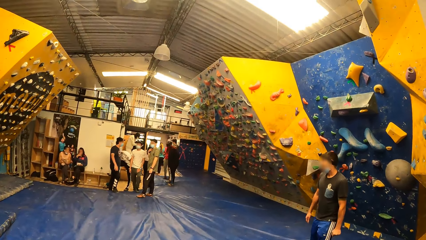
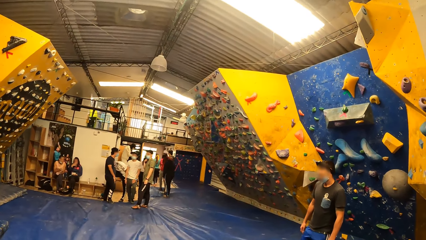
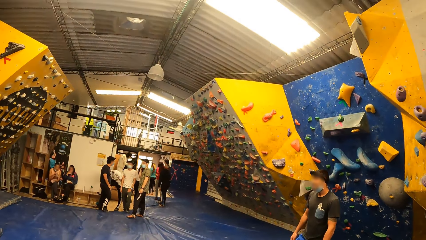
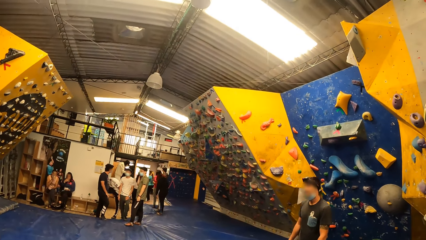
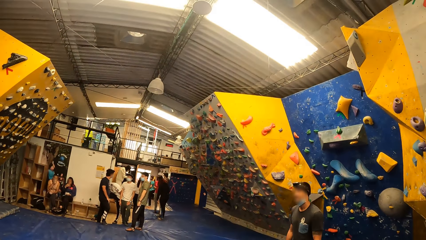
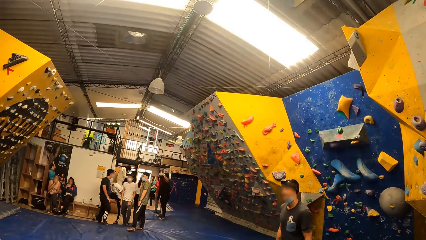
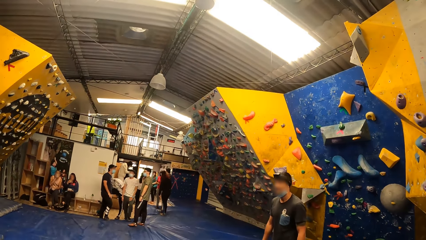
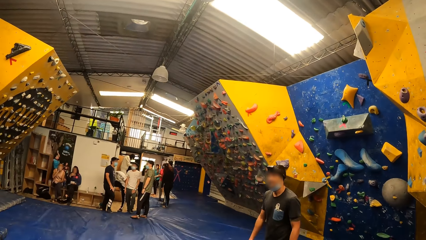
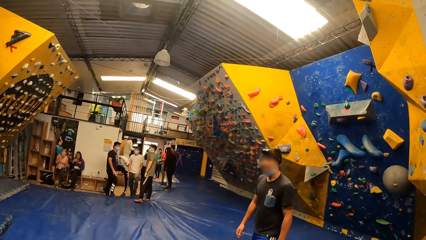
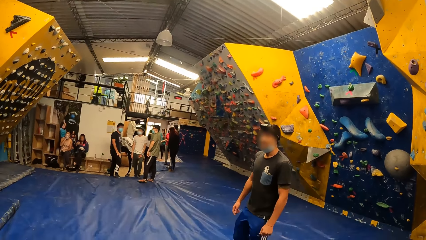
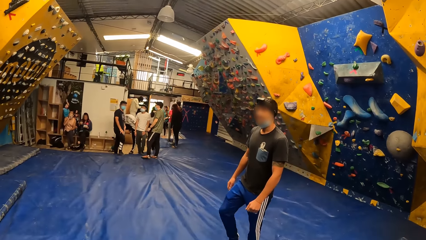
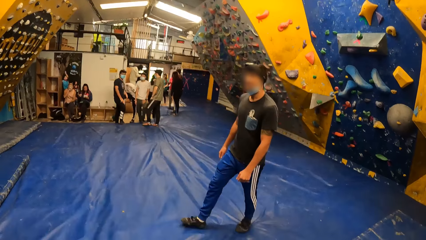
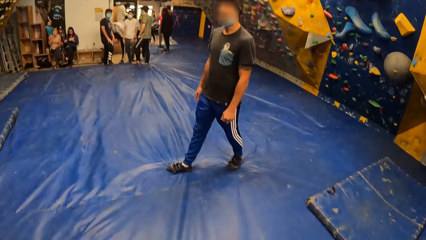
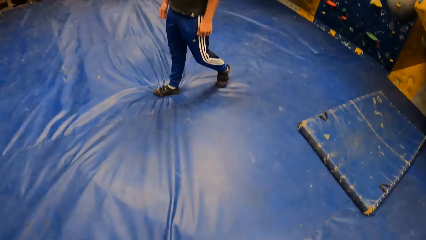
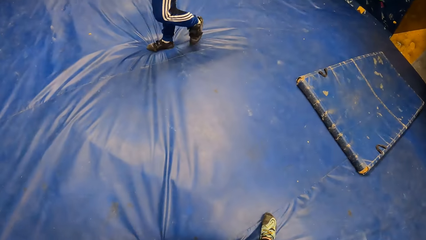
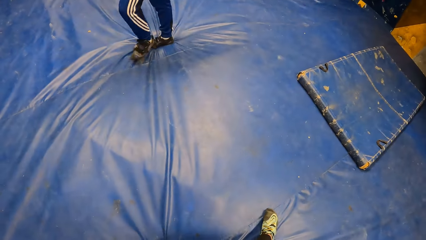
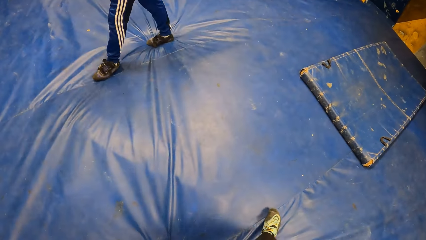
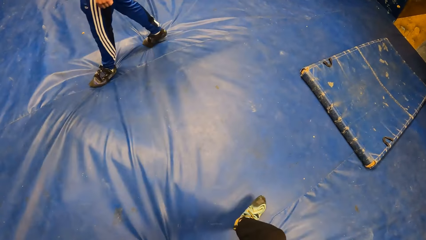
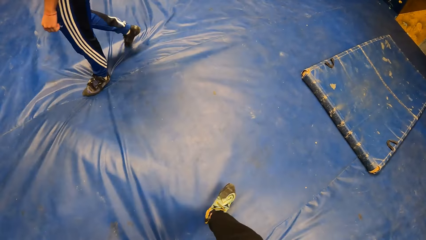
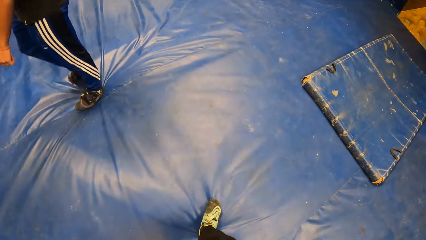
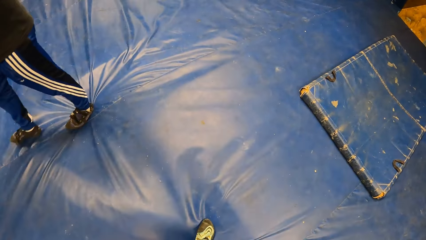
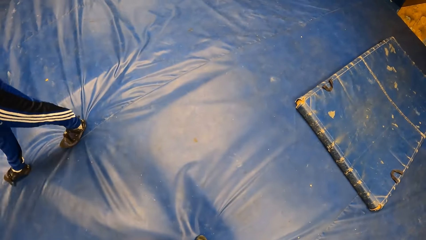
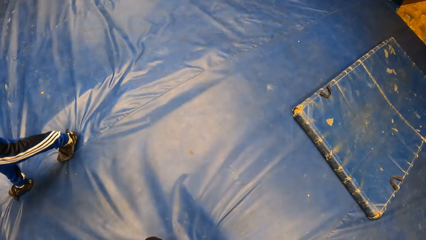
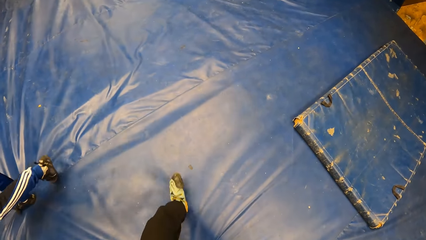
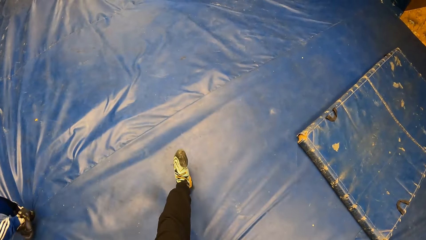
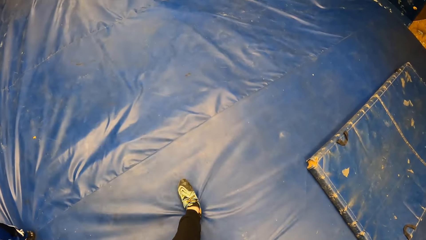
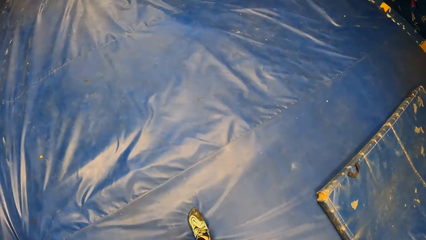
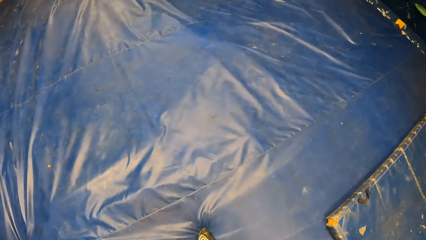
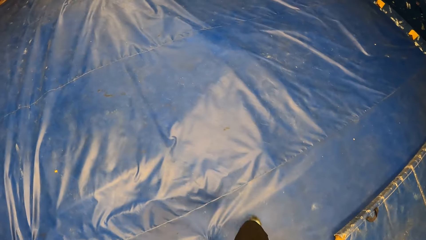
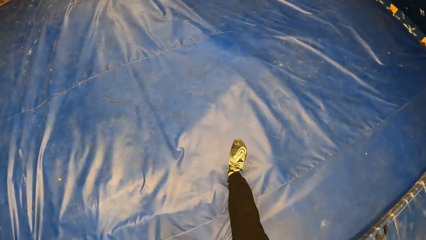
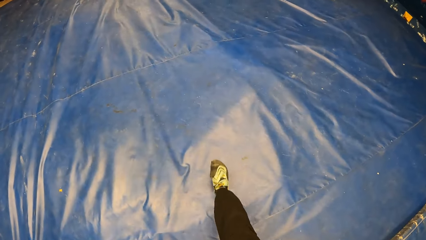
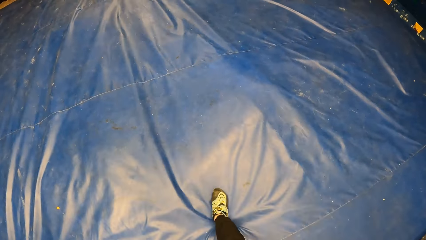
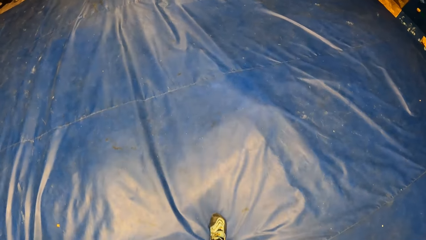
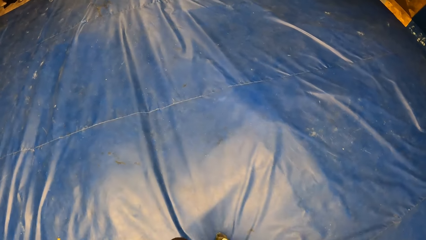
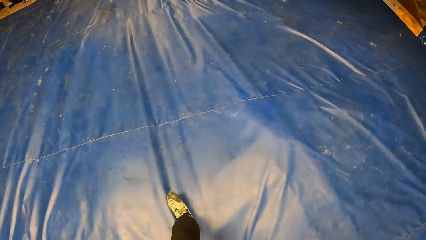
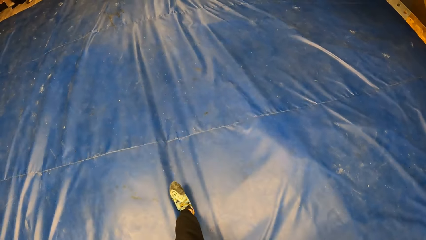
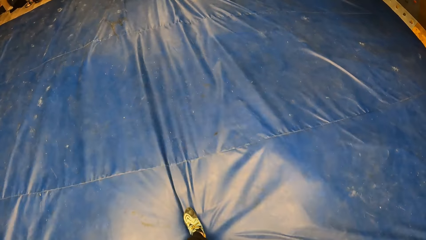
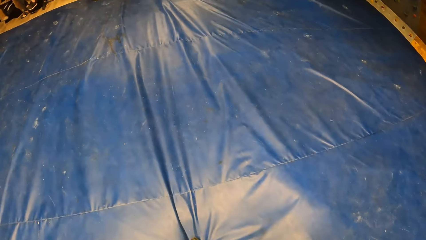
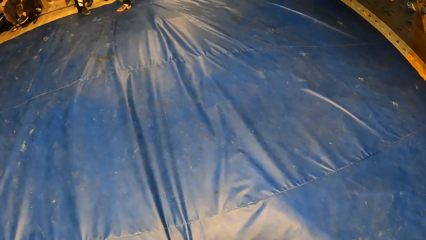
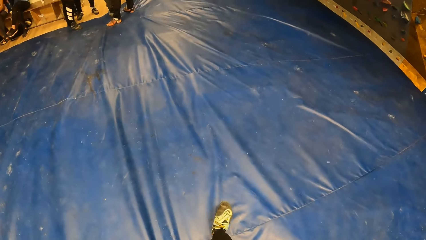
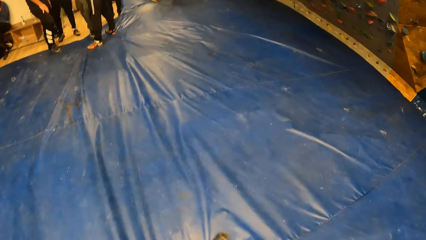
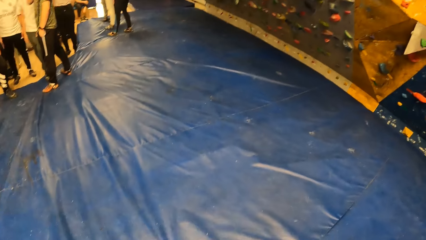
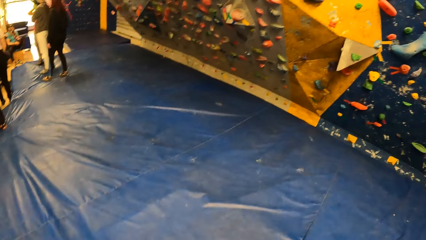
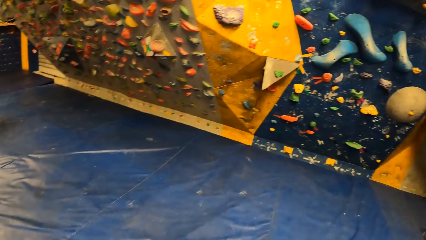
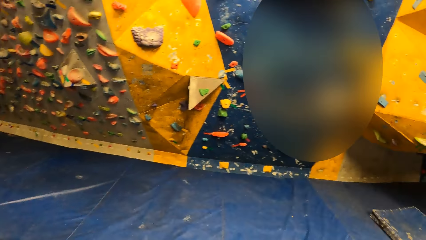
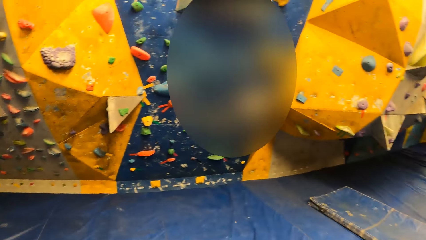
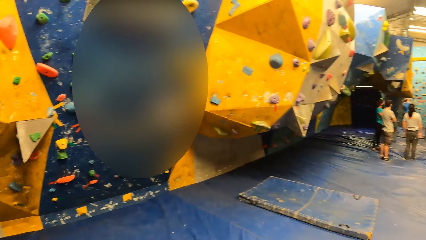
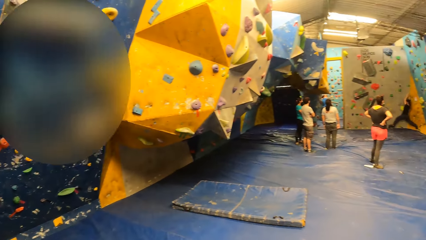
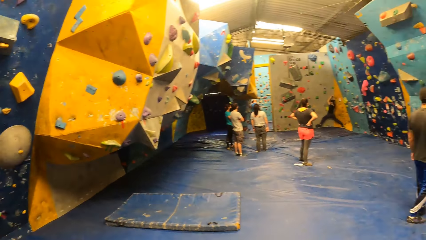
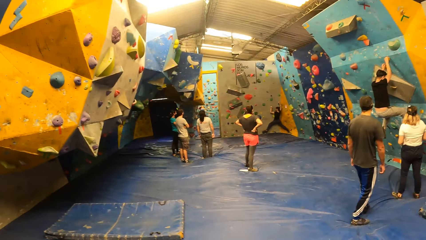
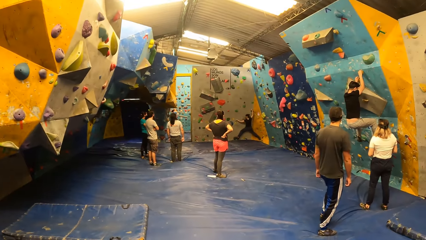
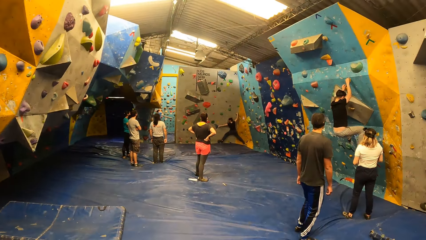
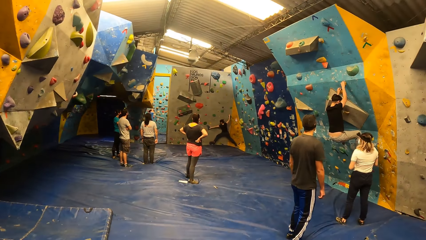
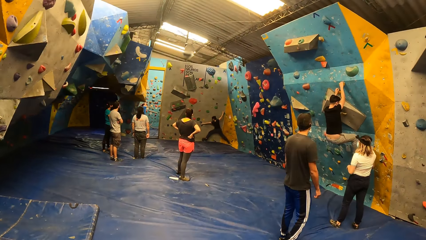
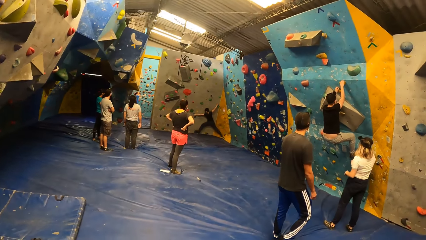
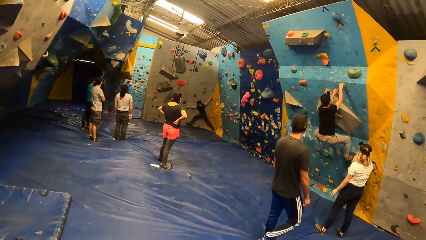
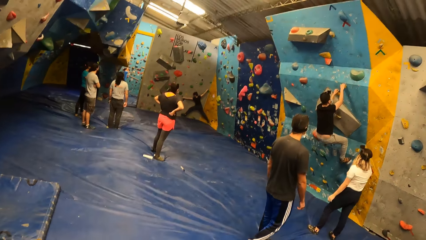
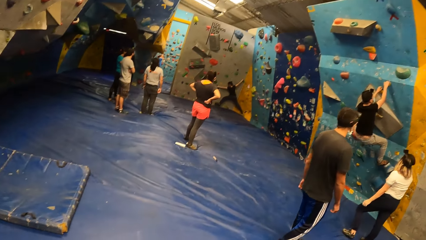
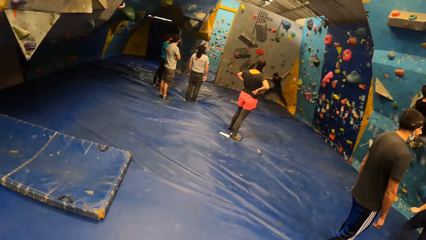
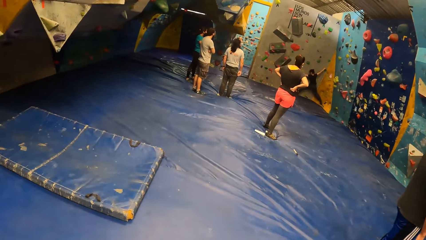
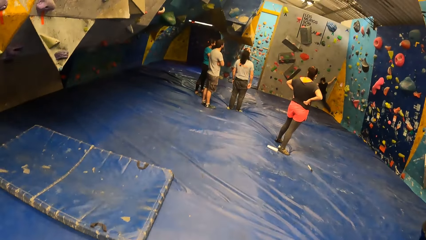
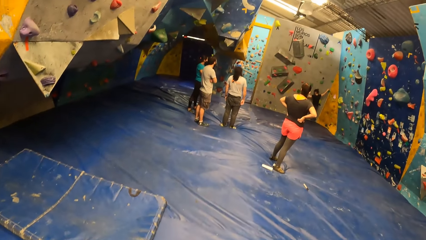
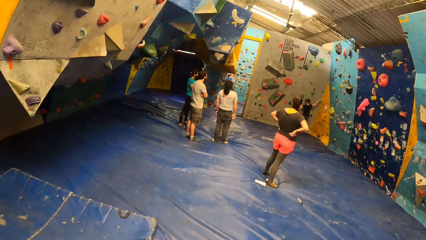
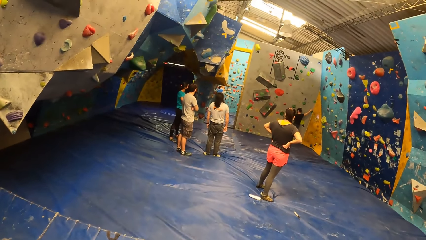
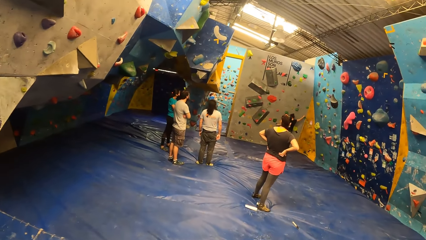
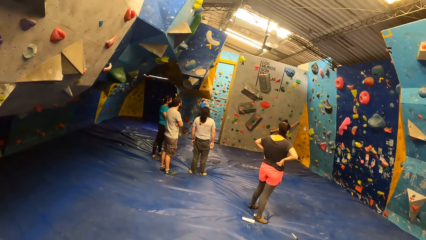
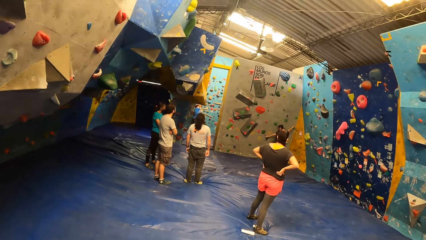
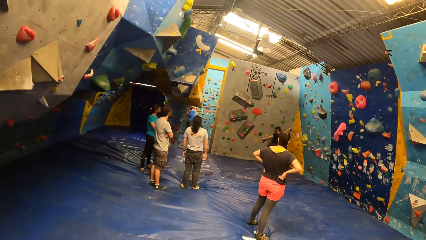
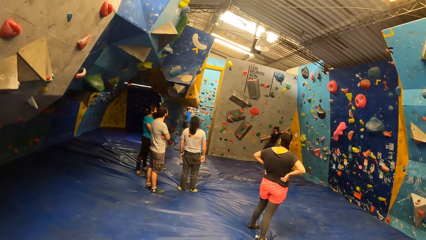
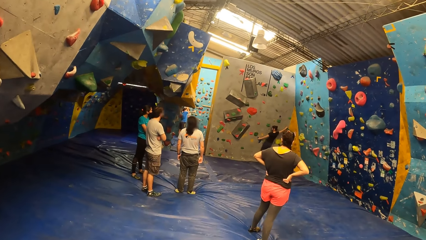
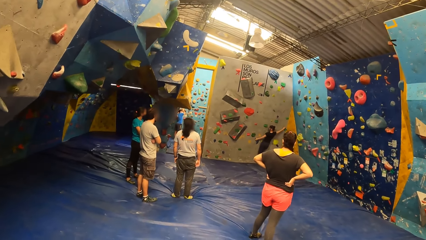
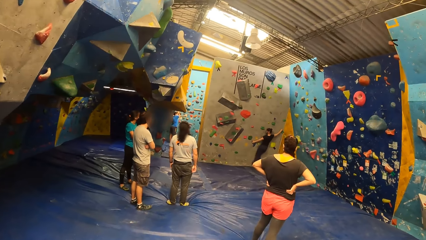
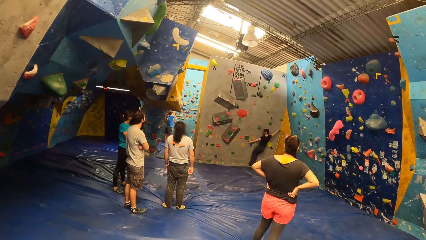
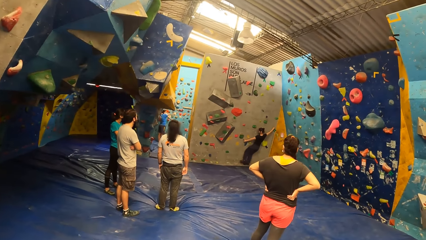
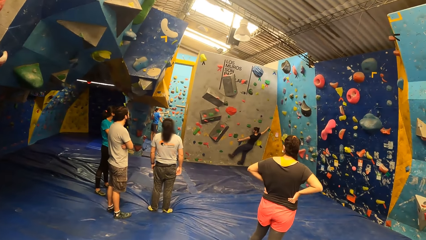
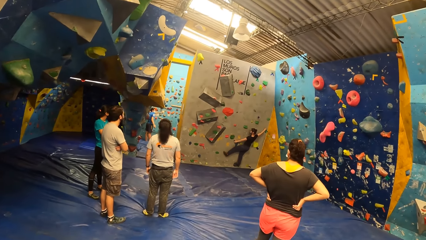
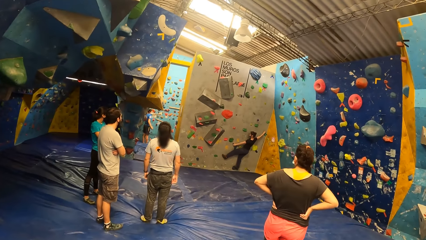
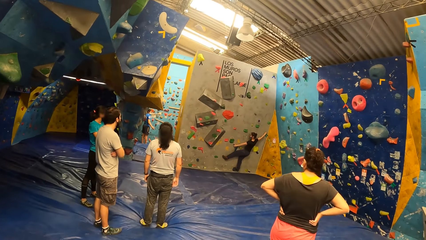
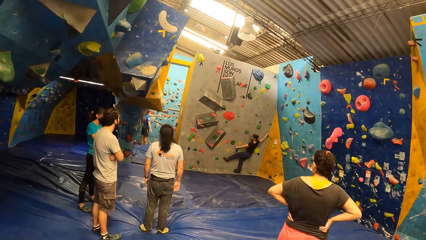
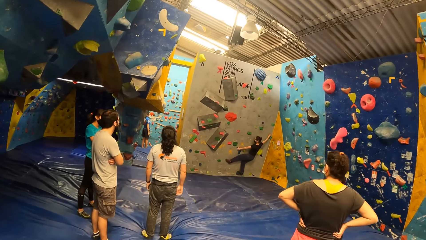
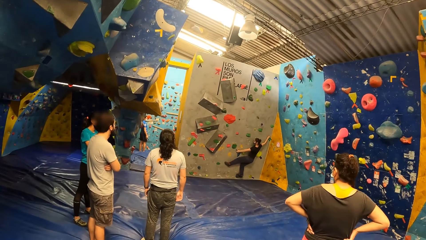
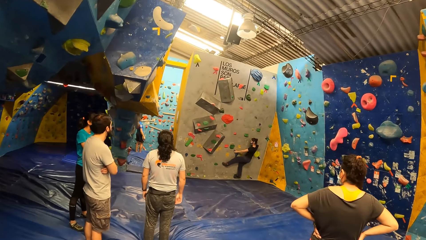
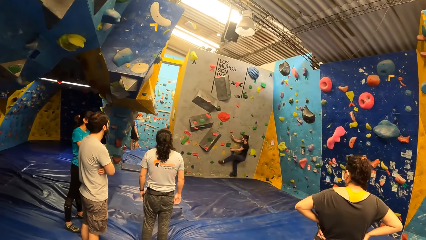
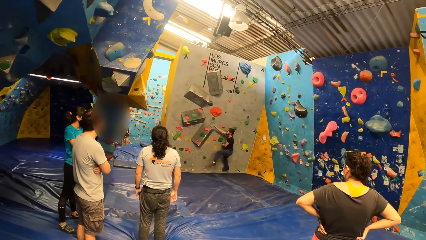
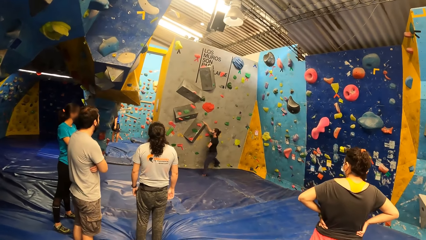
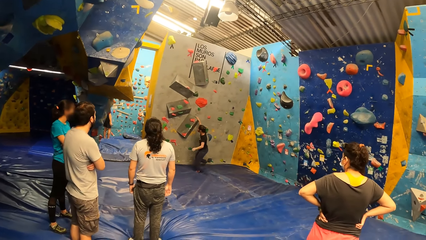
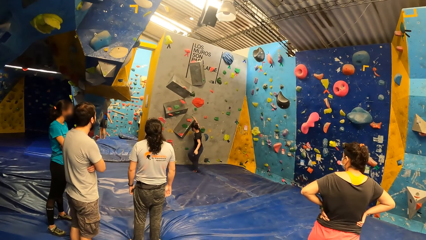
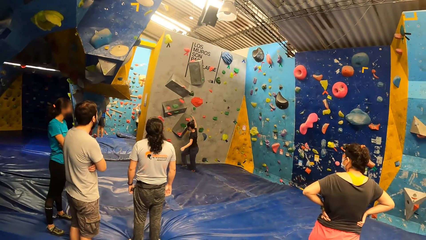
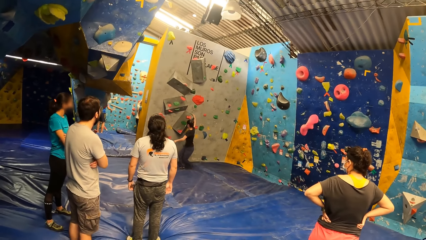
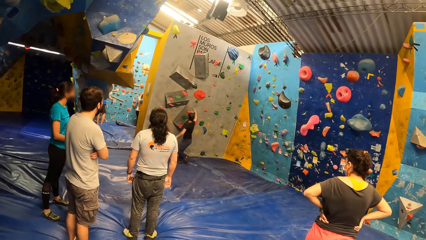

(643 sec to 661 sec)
The camera wearer looks at the climbing walls. They look at a person, look at the right leg shoe, walk towards the climbing wall, and look at the climbing wall. A woman climbs the rock wall with both hands. A man climbs the rock wall with both hands. Another man removes his right hand from a rock on the rock wall. The camera wearer looks at another person on the climbing wall. The woman falls from the rock wall.
